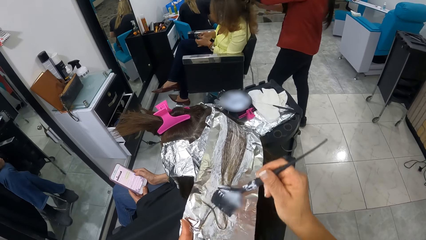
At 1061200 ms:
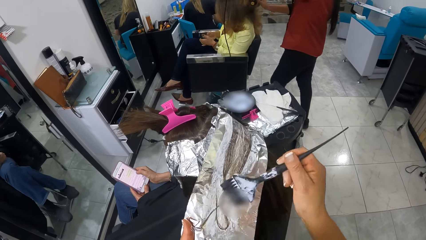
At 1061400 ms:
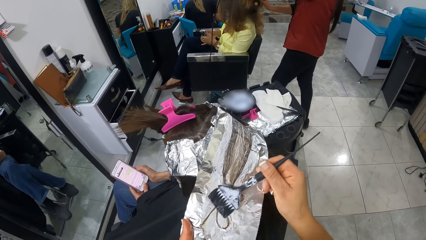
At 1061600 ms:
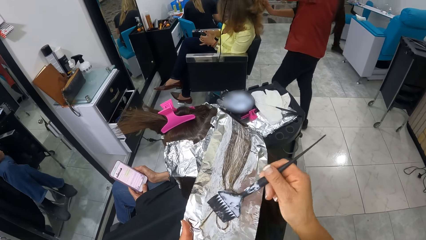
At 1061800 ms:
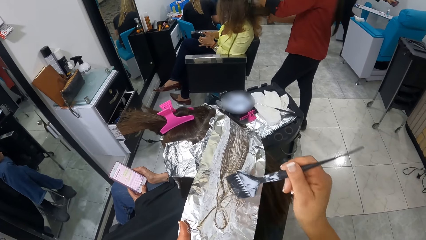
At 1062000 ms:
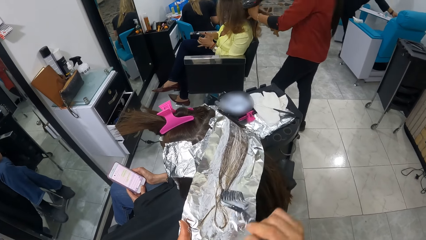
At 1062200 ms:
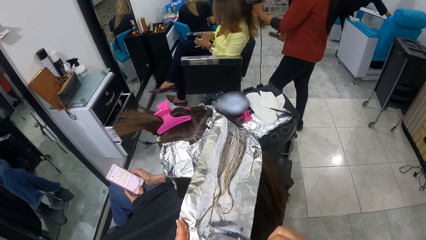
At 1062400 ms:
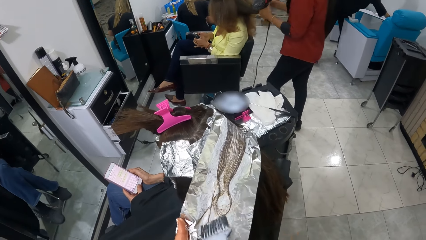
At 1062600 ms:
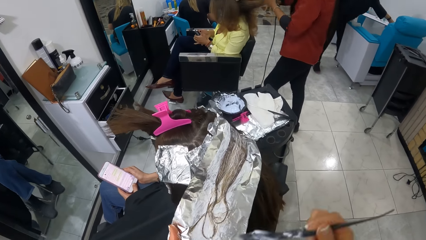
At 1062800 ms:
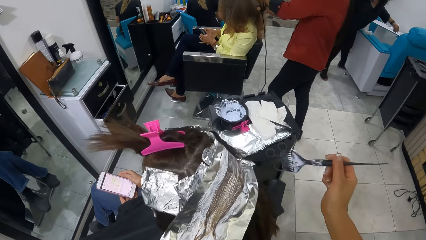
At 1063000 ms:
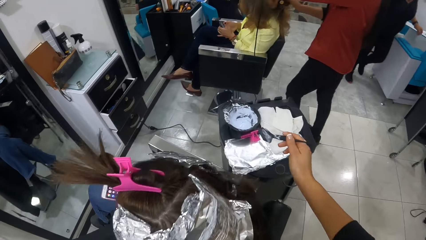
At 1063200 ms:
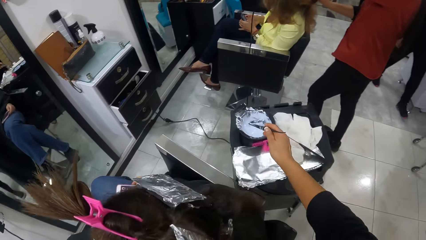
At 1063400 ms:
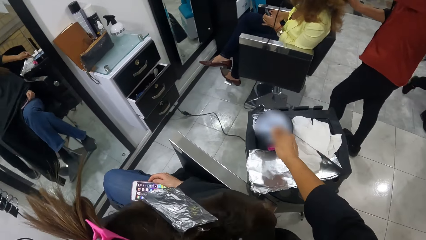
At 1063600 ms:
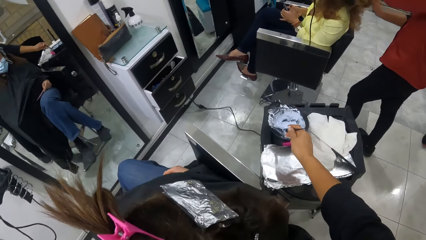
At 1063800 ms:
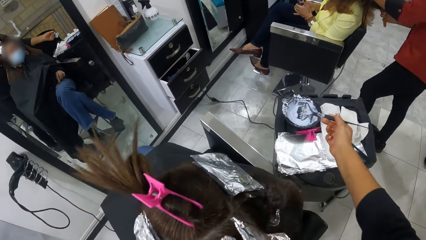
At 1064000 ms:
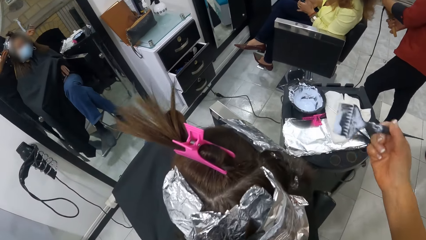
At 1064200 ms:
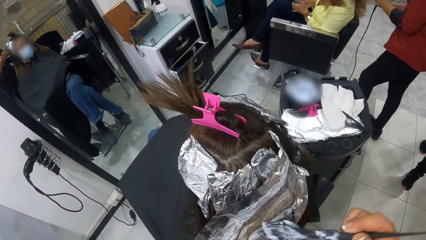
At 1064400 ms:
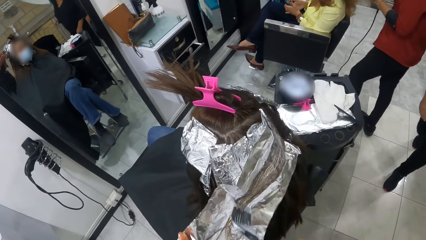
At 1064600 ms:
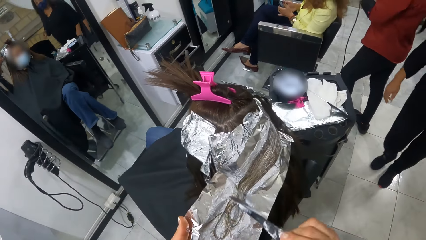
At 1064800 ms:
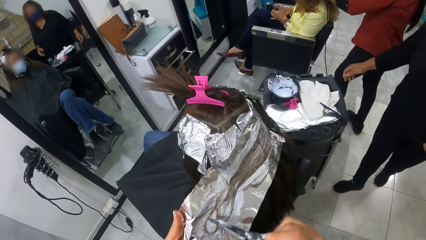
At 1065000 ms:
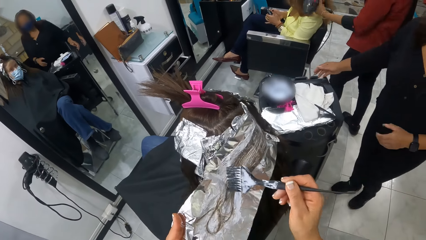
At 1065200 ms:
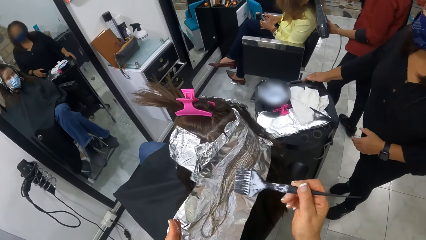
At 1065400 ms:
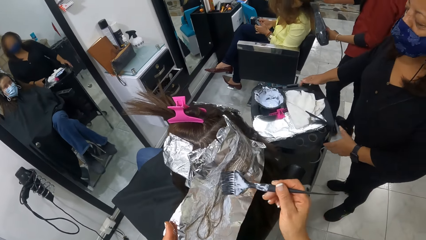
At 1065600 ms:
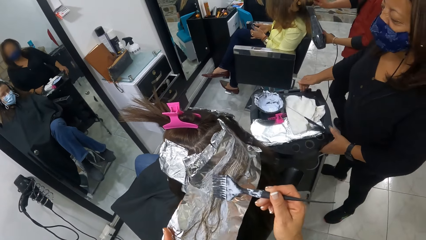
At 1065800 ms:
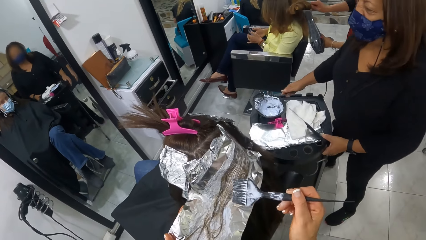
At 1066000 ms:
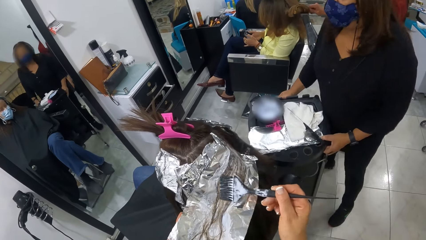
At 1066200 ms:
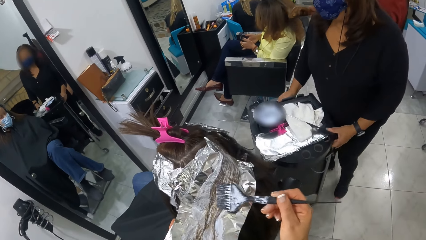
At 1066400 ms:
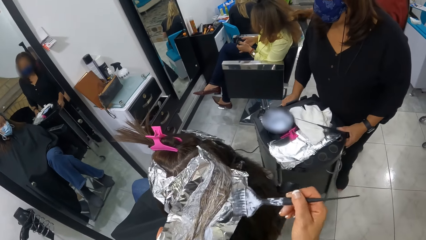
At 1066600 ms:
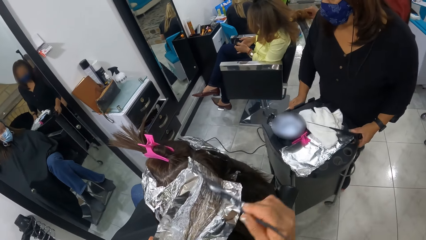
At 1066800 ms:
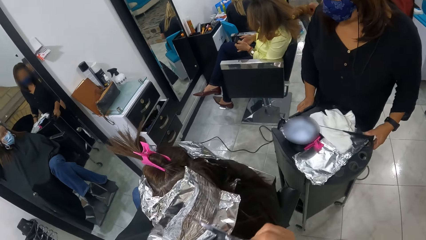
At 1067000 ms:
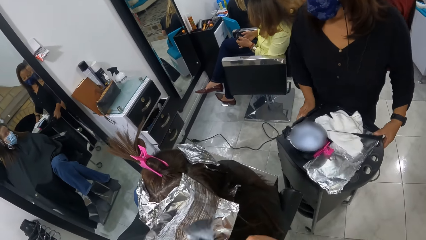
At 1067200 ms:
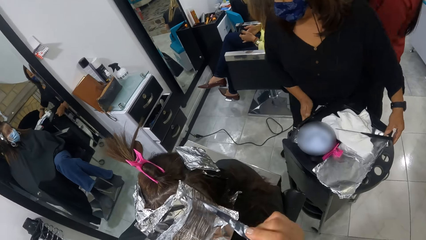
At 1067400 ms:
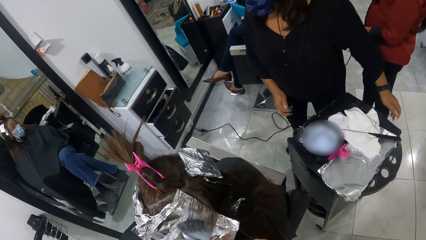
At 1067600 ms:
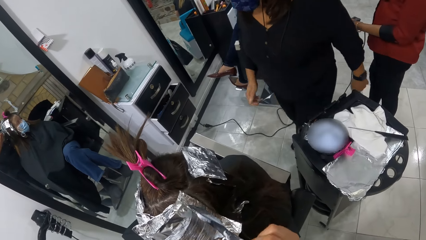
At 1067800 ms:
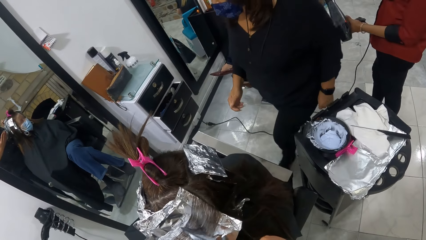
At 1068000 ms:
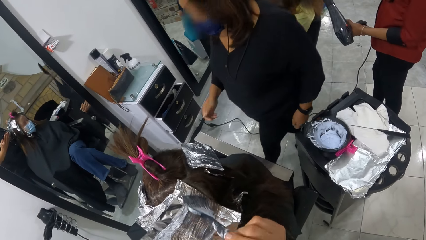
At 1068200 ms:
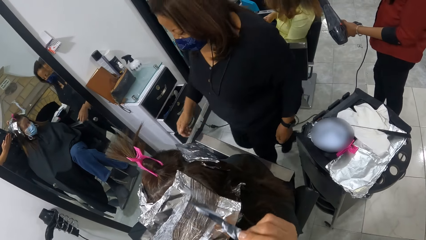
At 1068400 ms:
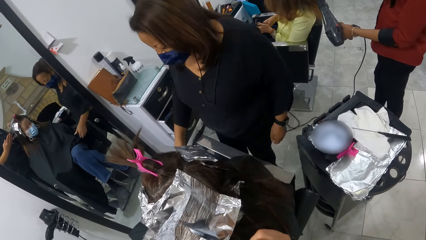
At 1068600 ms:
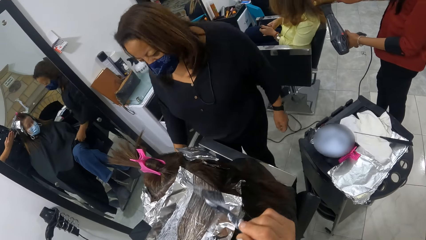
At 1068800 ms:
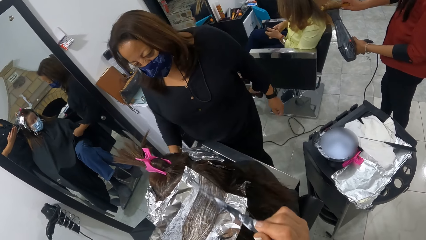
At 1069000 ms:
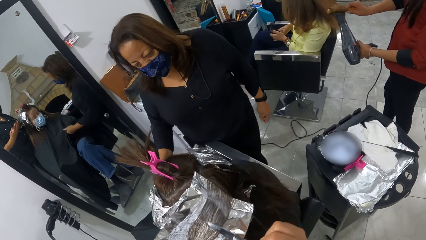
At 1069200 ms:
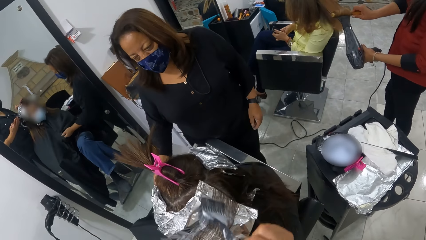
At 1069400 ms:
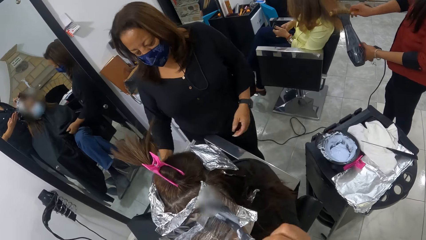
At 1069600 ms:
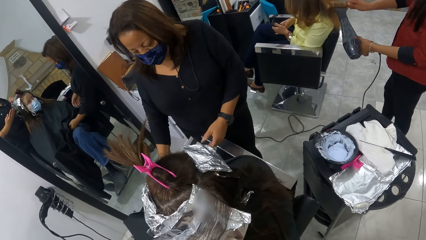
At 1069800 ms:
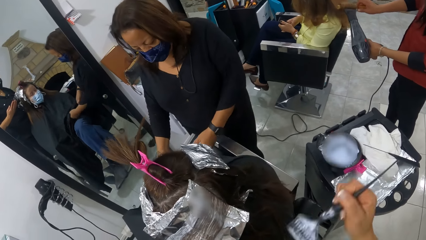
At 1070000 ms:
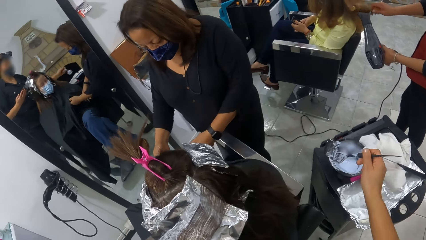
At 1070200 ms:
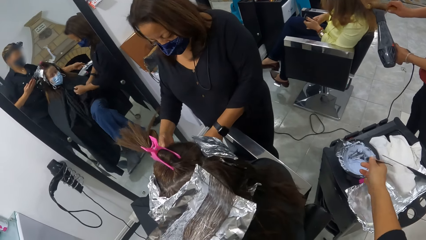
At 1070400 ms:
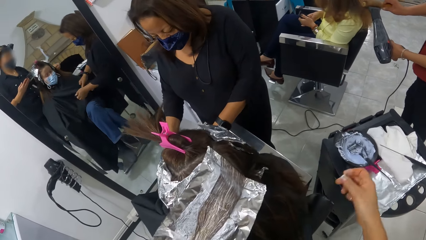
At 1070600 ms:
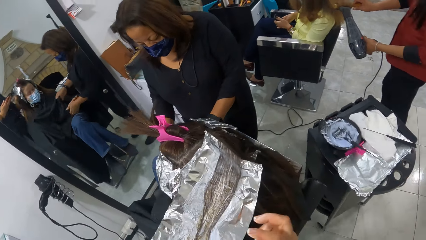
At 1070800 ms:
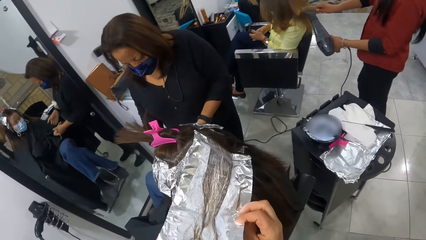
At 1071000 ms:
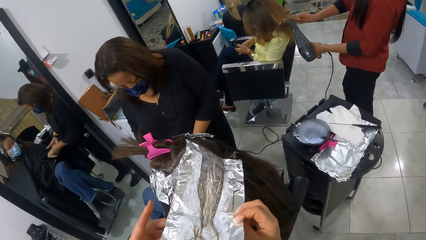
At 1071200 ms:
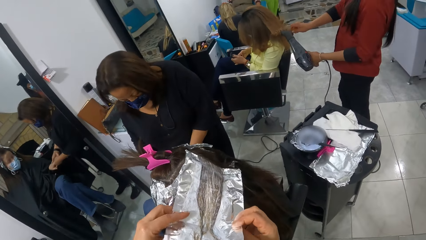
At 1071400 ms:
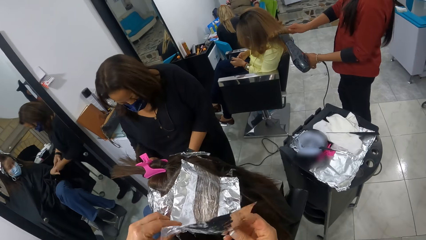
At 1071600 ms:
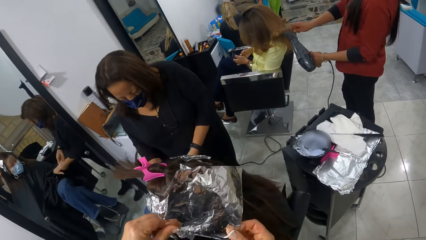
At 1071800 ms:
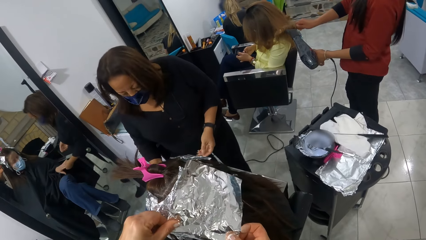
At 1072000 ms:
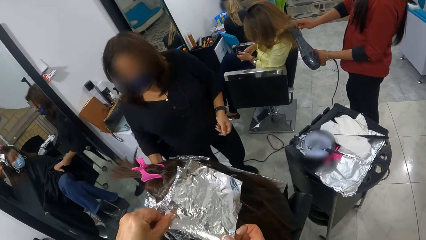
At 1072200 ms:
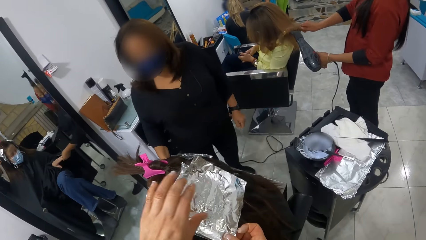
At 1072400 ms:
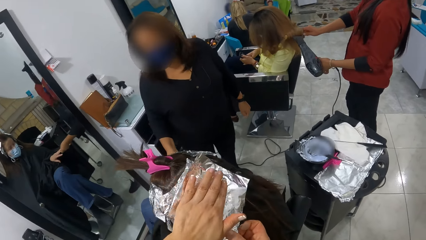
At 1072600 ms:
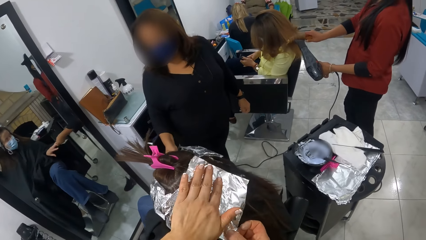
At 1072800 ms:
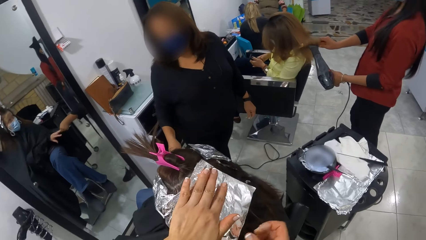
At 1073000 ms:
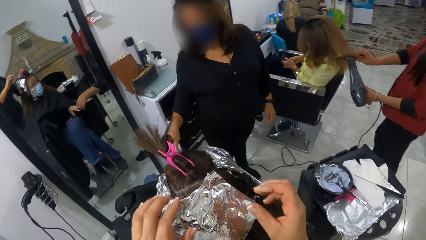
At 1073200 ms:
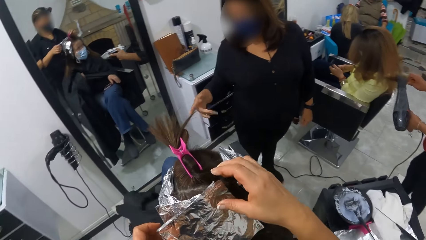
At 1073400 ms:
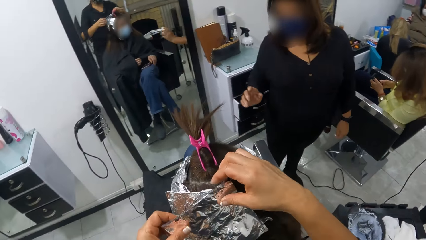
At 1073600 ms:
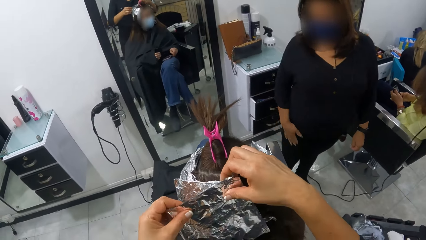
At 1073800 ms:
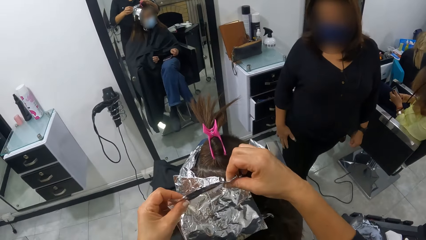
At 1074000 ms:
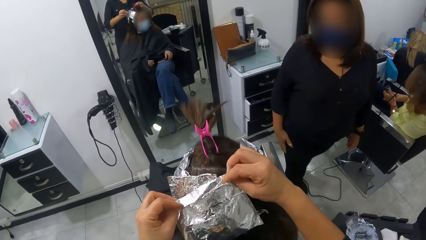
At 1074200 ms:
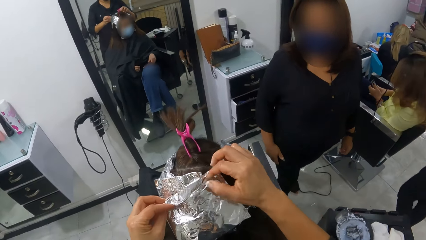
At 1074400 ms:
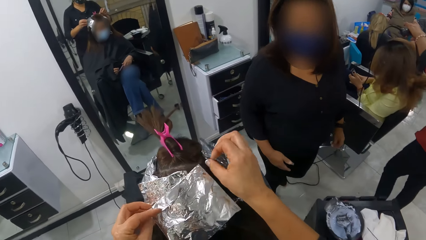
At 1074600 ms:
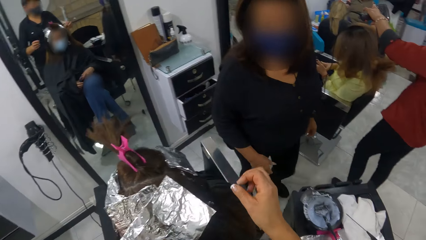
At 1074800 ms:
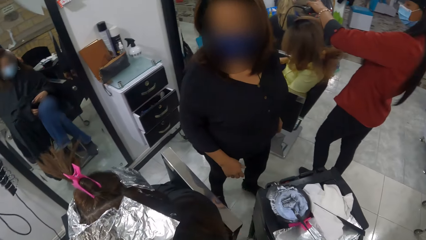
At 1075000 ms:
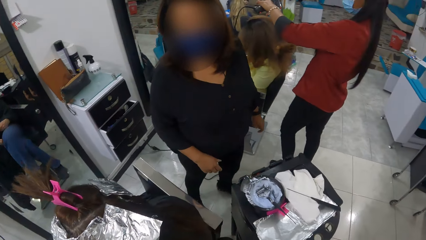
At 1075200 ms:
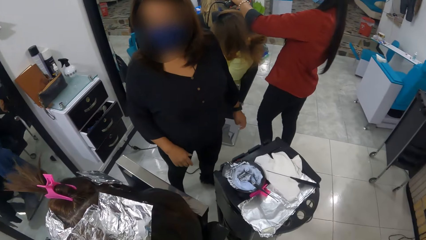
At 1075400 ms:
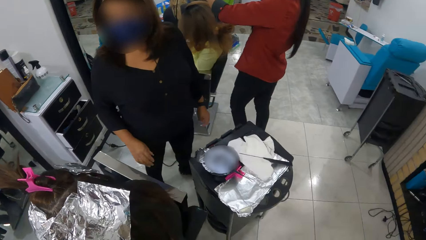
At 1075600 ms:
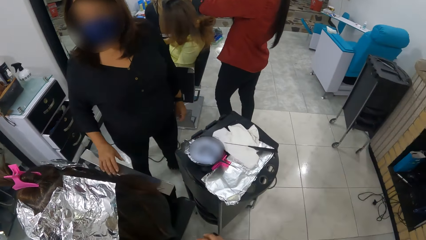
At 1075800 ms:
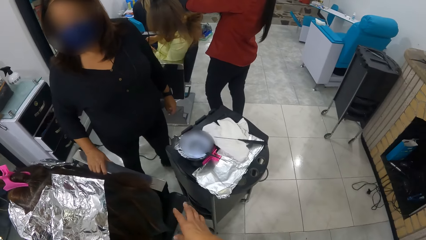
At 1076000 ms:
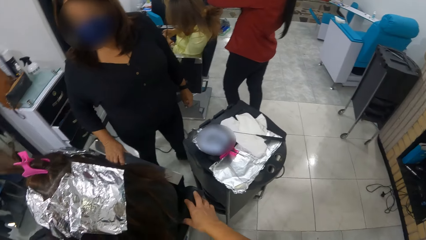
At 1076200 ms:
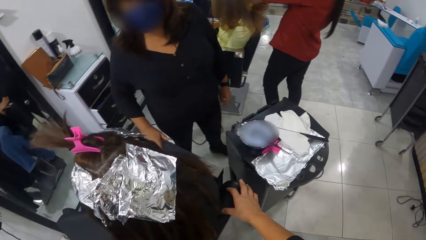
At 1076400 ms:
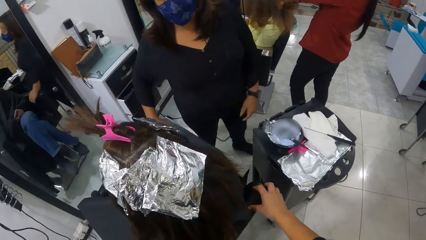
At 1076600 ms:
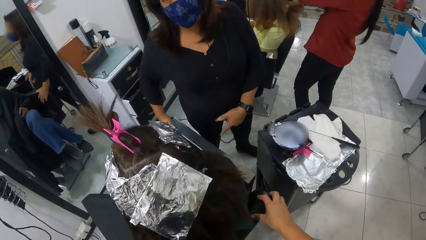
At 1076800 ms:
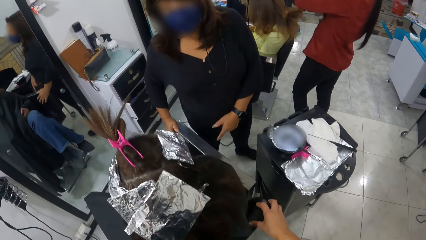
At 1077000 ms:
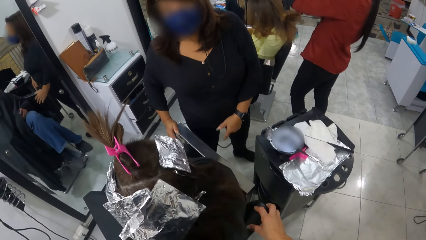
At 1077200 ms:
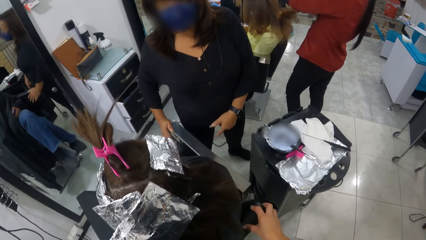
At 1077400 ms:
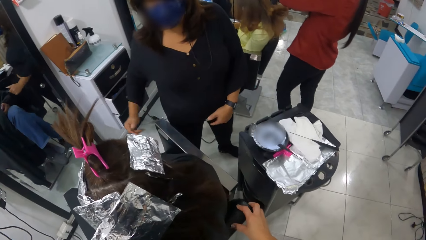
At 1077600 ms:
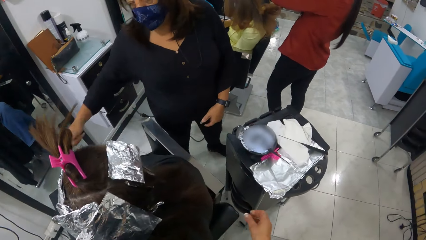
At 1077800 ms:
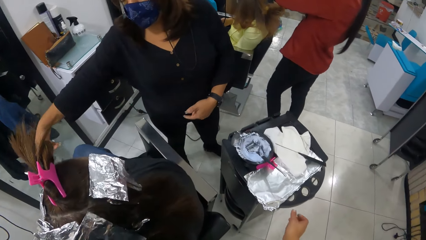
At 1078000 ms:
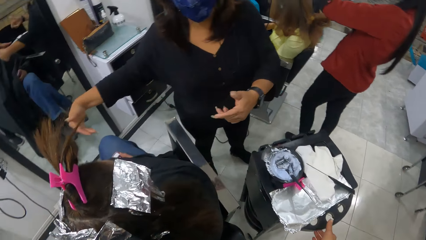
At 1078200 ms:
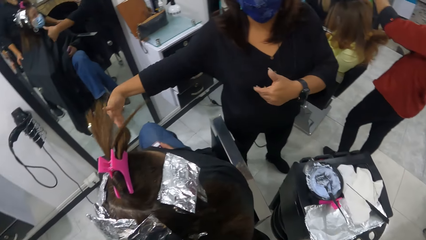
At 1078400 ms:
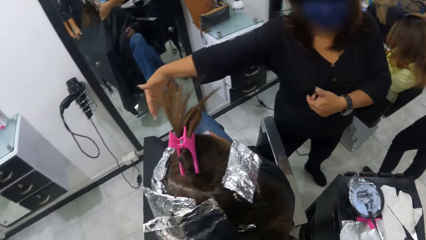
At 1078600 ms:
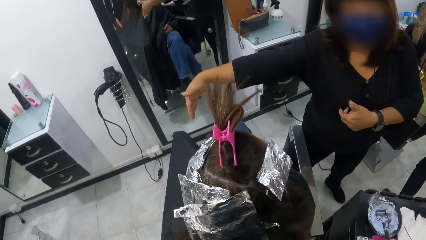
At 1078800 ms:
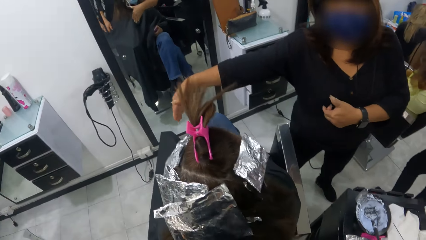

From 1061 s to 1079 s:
The woman walks towards the camera wearer. The camera wearer dips the brush in her right hand into the dye container on the stand. She loads the brush in her right hand with dye from the container. She applies dye on another woman's hair with the brush in her right hand. The first woman adjusts the stand with both hands. The first woman interacts with the other woman. The first woman moves the salon trolley. The camera wearer drops the brush in the container with something. She straightens the cloth on the other woman and folds the perm foil paper. The first woman gesticulates with her right hand. She gesticulates with both hands. The camera wearer moves the chair.
